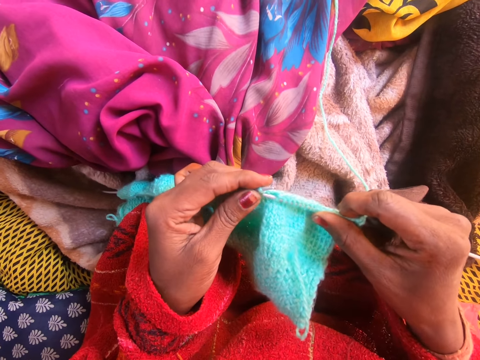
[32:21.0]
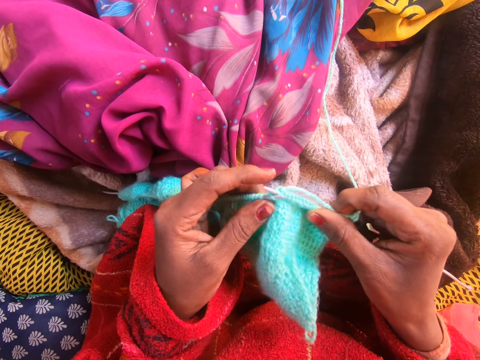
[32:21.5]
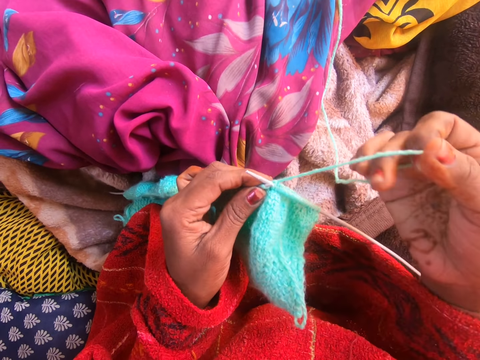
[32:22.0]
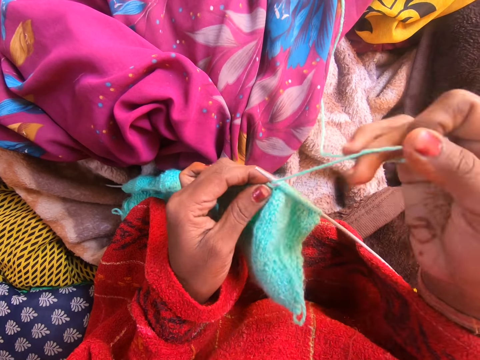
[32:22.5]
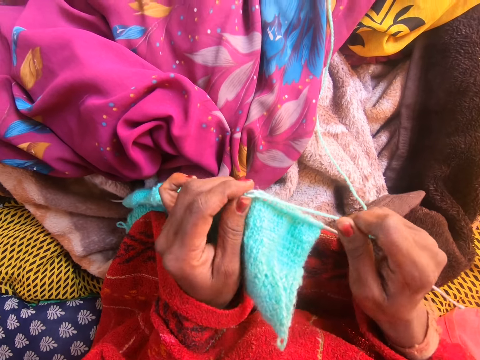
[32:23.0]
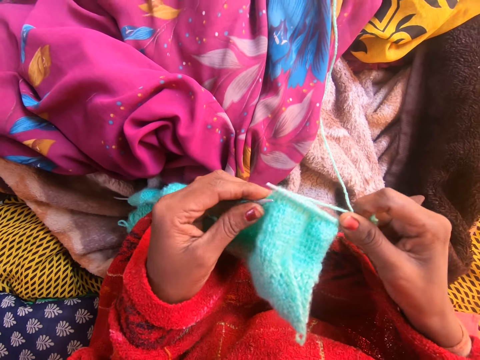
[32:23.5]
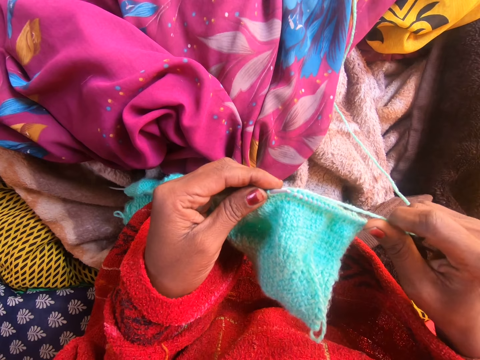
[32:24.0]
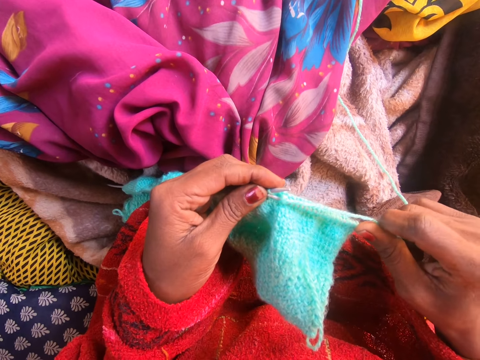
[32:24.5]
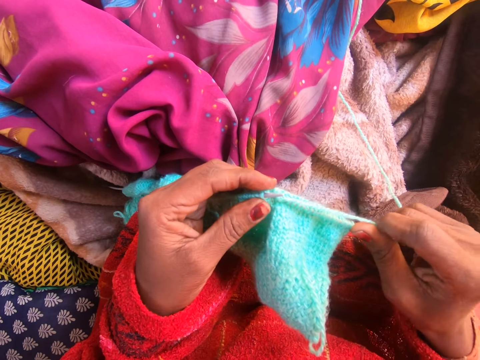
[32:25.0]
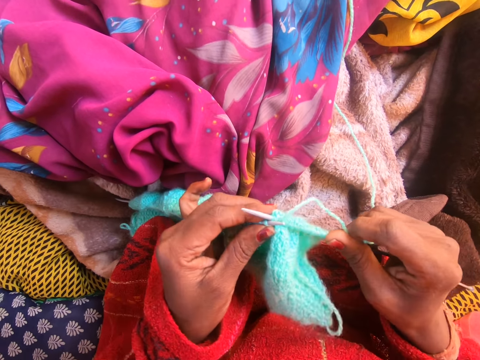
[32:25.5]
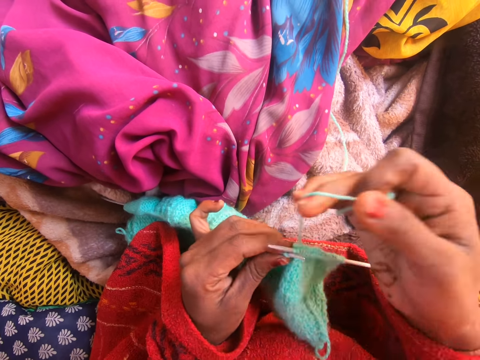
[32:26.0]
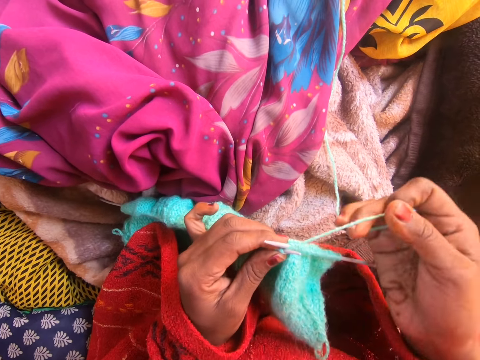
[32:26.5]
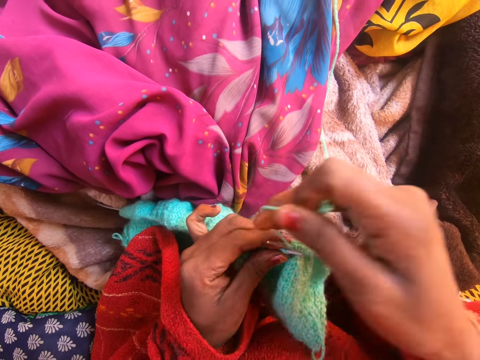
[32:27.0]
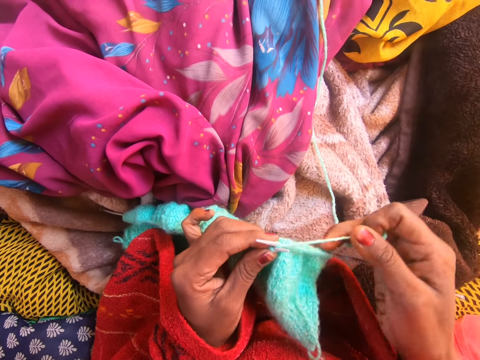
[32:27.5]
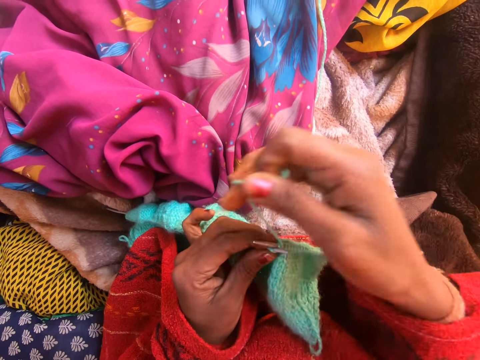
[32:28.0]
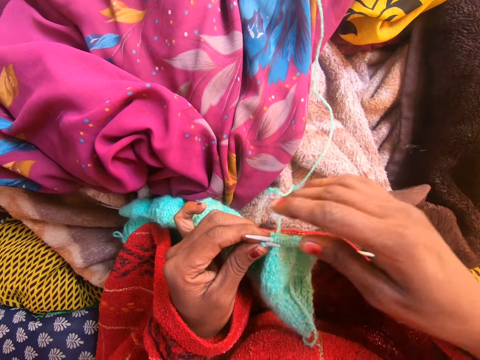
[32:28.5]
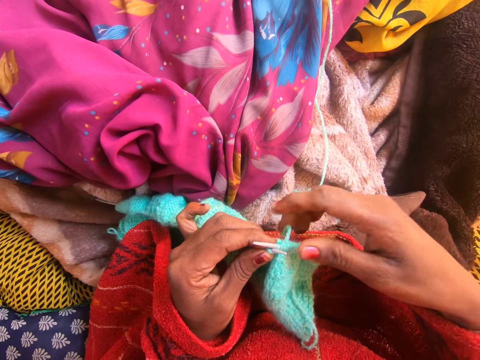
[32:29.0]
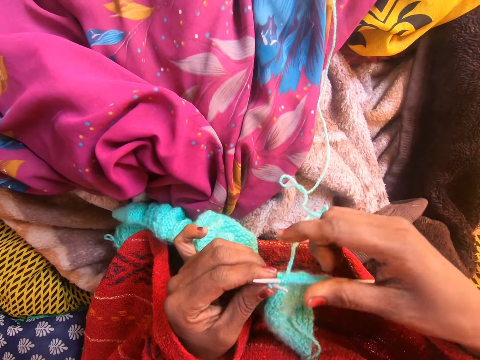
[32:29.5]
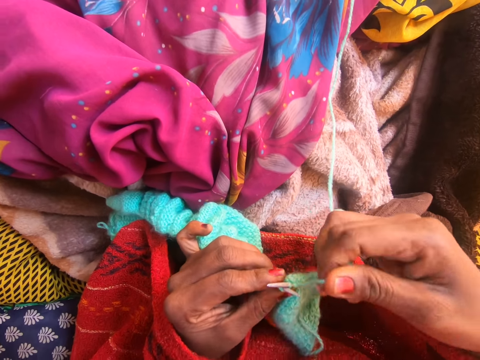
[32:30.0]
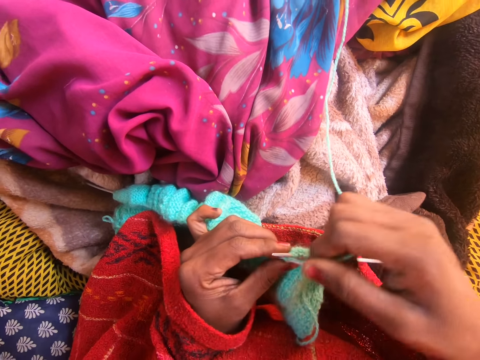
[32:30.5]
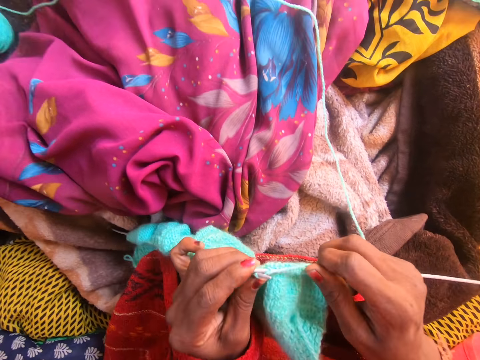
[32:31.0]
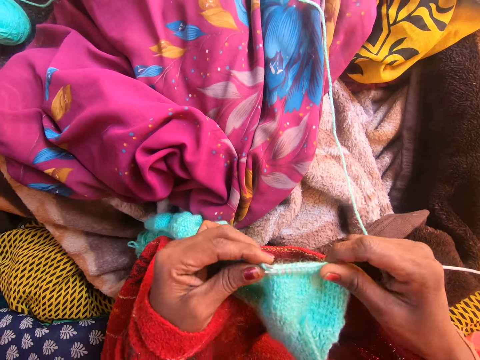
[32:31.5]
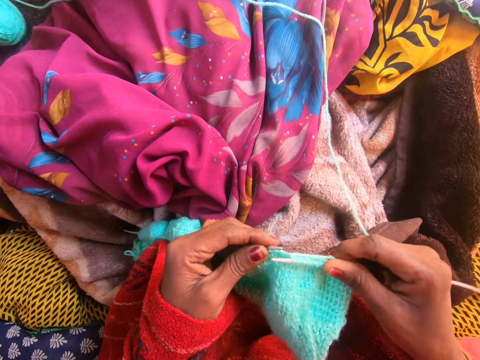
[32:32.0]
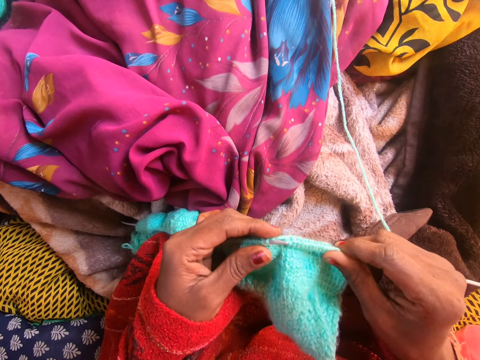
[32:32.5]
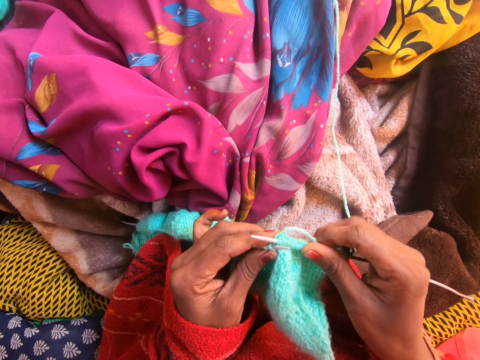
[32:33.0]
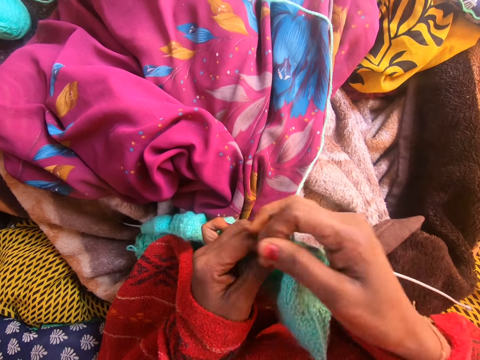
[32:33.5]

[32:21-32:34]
The camera wearer moves knitting yarn over the knitting needle. They knit a garment with the knitting needle. They move the knitting yarn over the knitting needle.

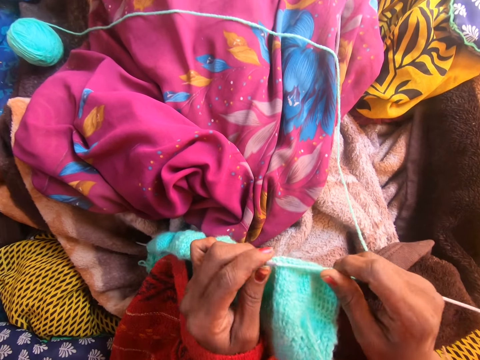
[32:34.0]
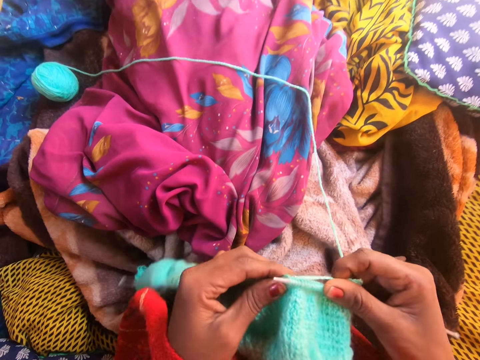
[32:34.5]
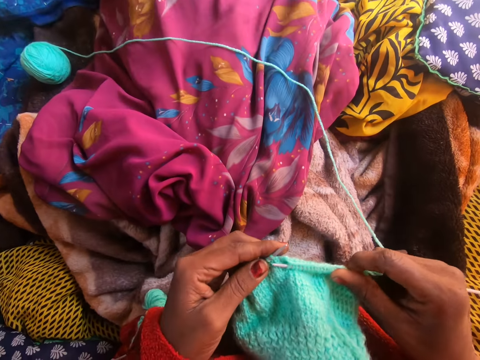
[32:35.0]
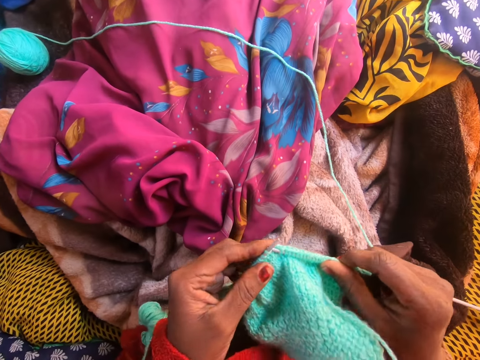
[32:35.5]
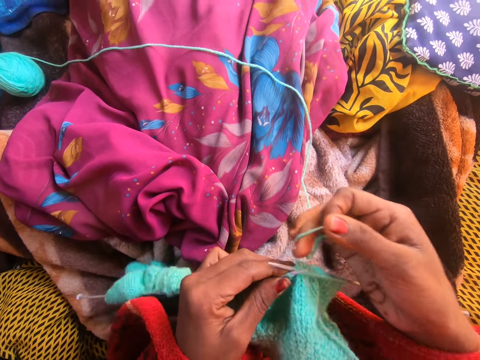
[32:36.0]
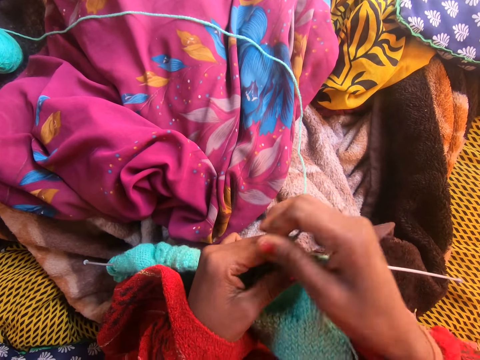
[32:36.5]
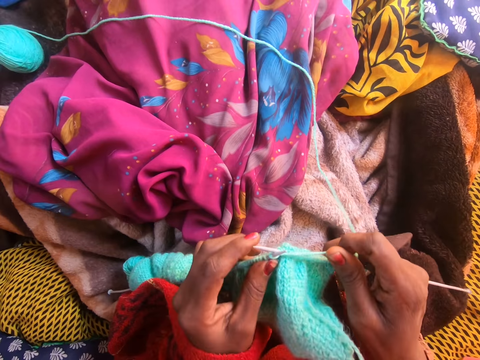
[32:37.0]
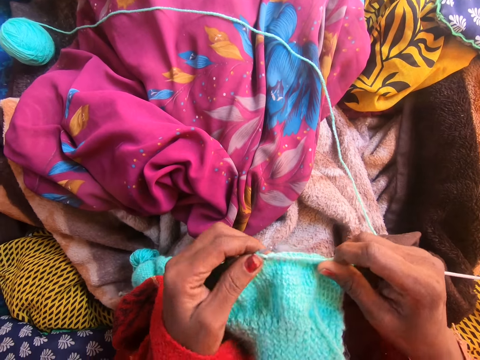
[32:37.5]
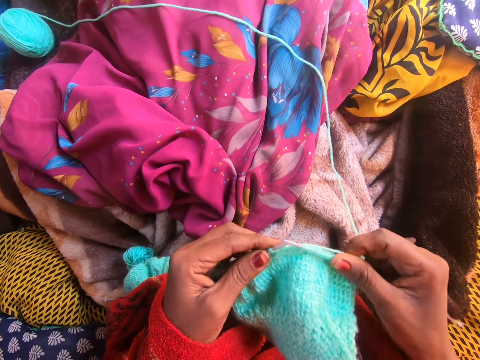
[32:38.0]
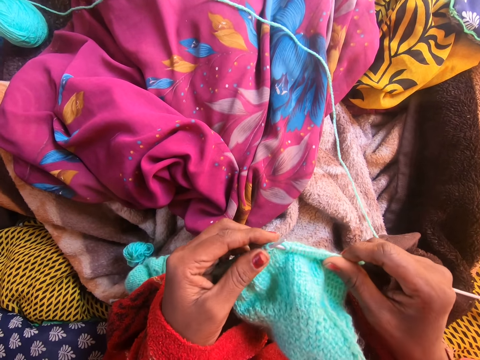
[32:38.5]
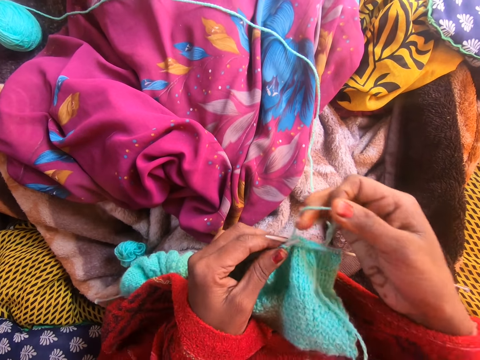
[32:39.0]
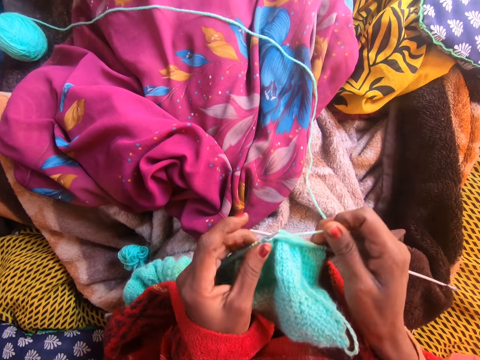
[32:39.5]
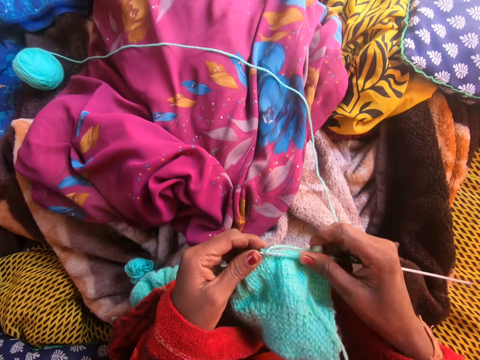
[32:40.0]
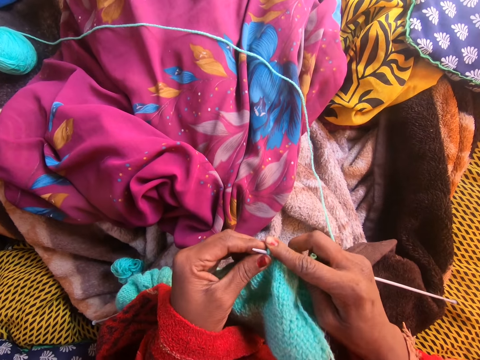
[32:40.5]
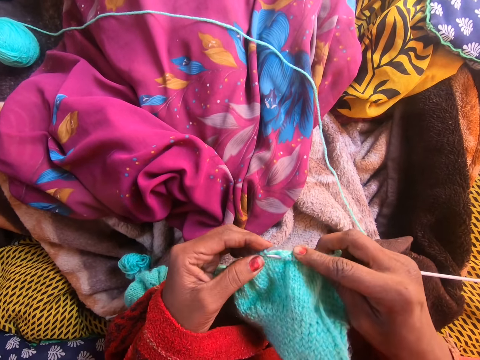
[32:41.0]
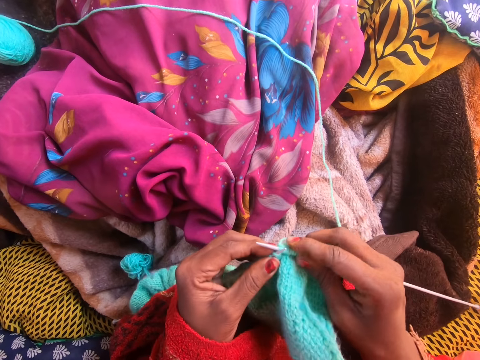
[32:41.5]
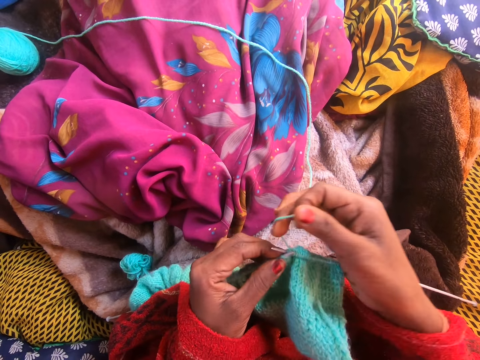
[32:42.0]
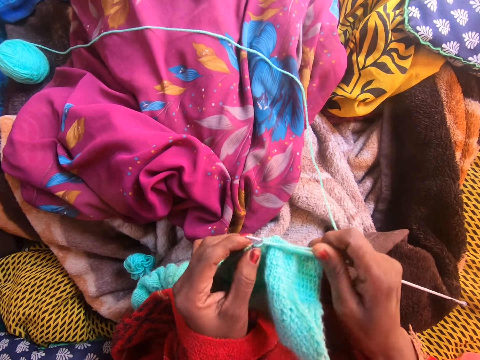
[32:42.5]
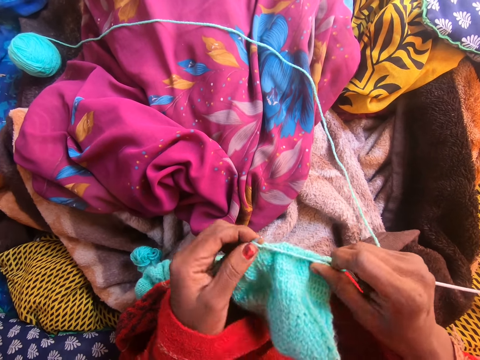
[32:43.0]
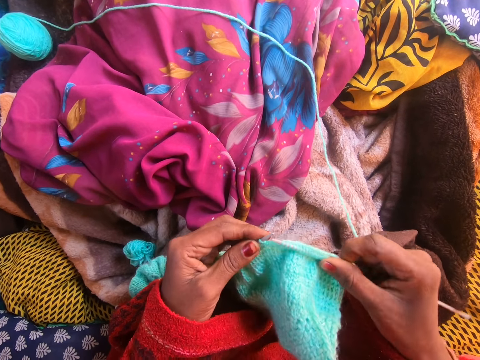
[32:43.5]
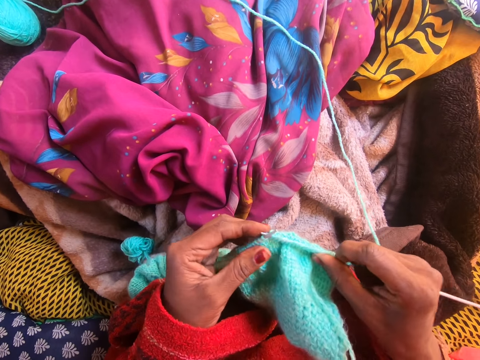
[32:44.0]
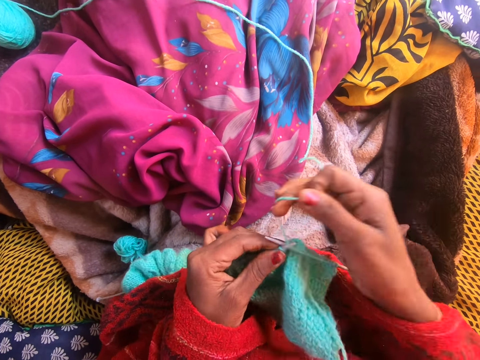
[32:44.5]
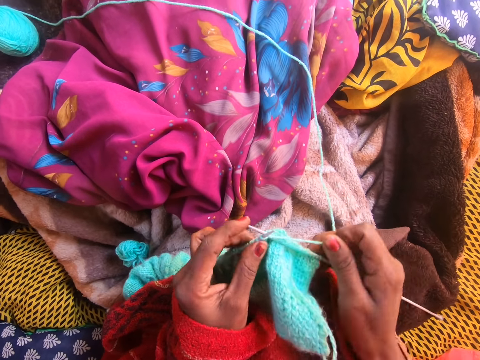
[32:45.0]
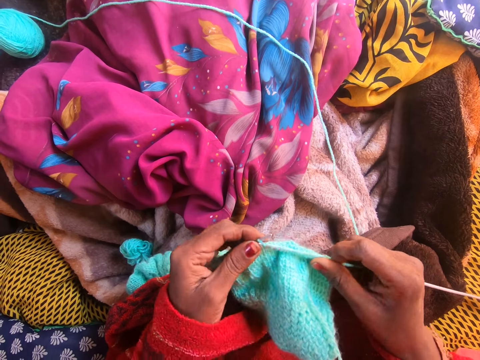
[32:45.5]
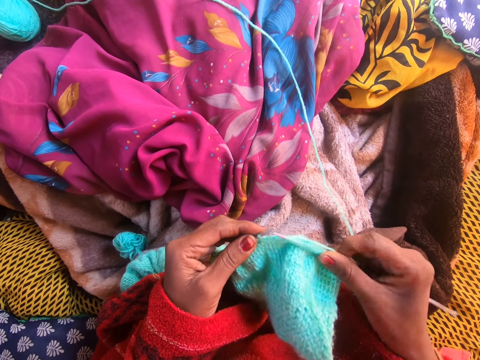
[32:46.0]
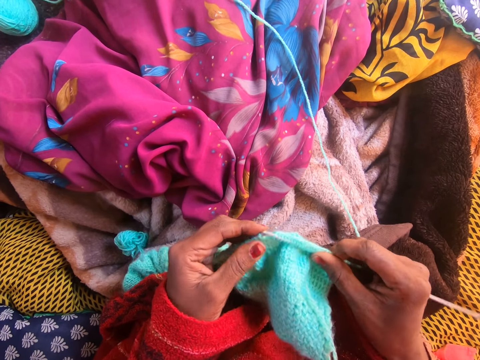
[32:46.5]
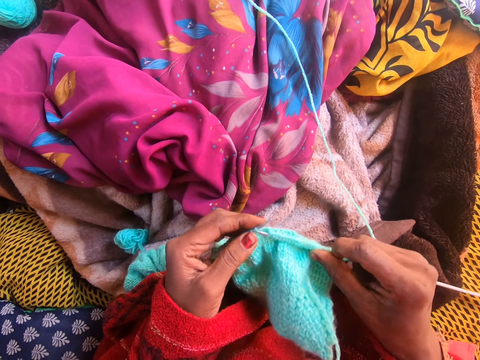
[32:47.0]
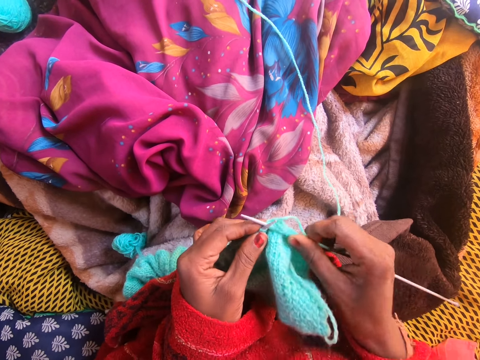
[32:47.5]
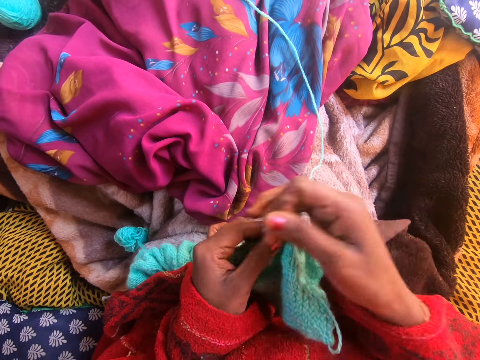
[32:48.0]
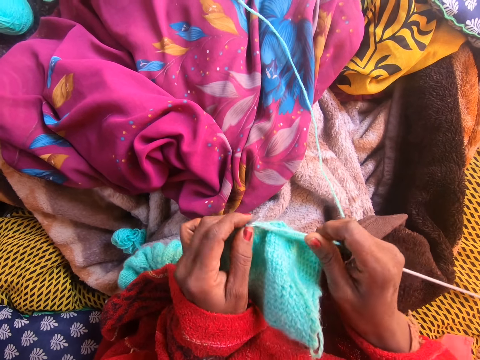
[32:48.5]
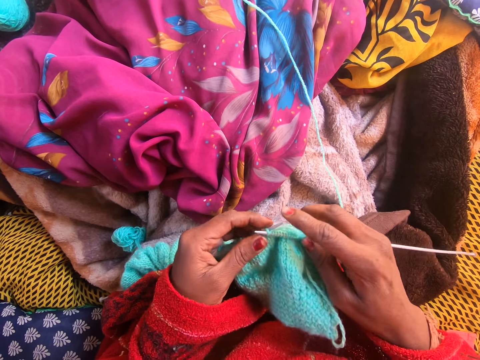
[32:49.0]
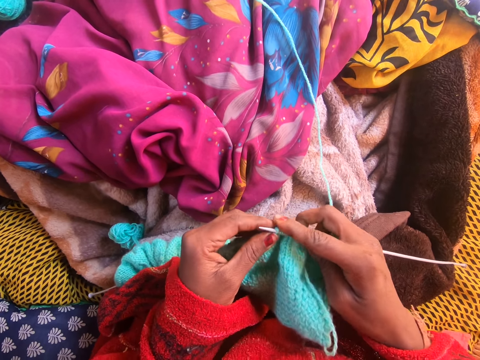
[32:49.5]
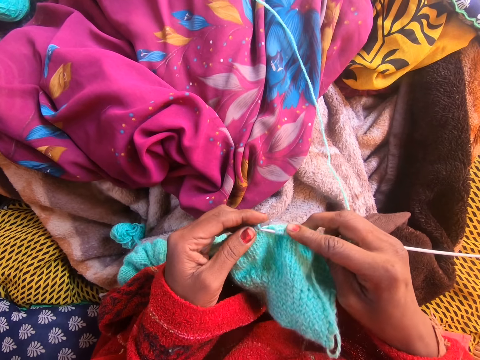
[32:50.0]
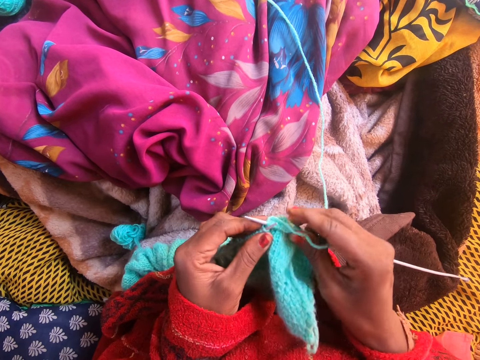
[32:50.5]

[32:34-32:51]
The camera wearer knits a garment with a knitting needle. They move knitting yarn over the knitting needle. They knit the garment with the knitting needle. They move the knitting yarn over the knitting needle. They knit the garment with the knitting needle. They move the knitting yarn over the knitting needle. They knit the garment with the knitting needle. They move the knitting yarn over the knitting needle. They knit the garment with the knitting needle. They move the knitting yarn over the knitting needle. They knit the garment with the knitting needle.
